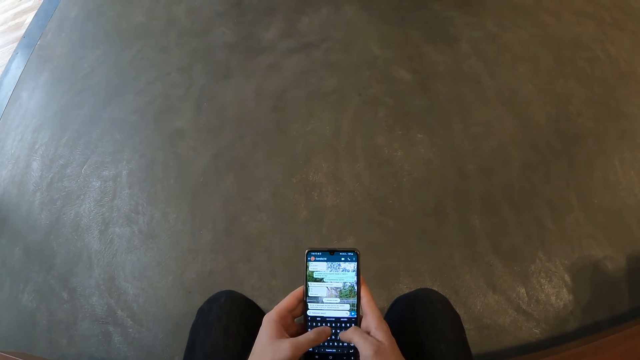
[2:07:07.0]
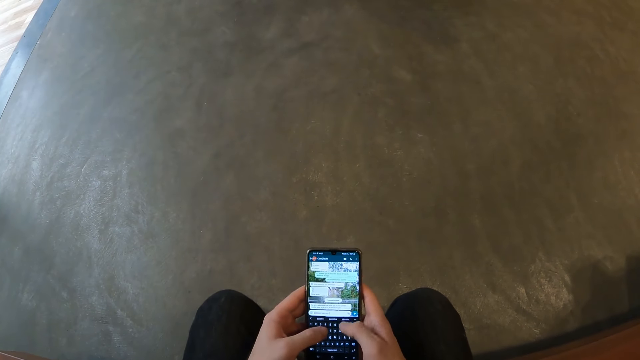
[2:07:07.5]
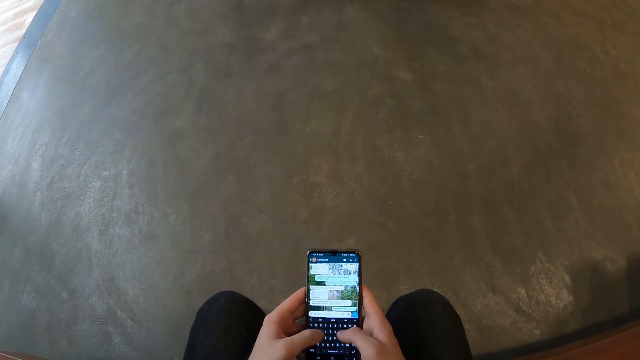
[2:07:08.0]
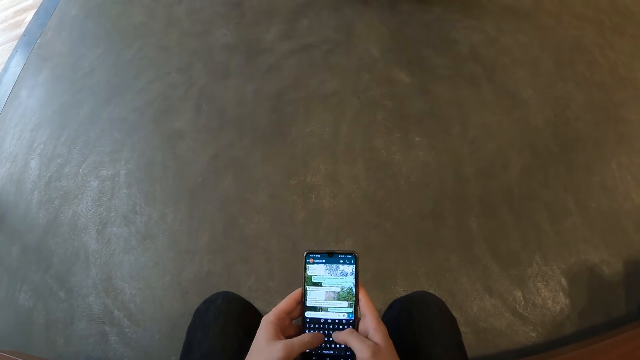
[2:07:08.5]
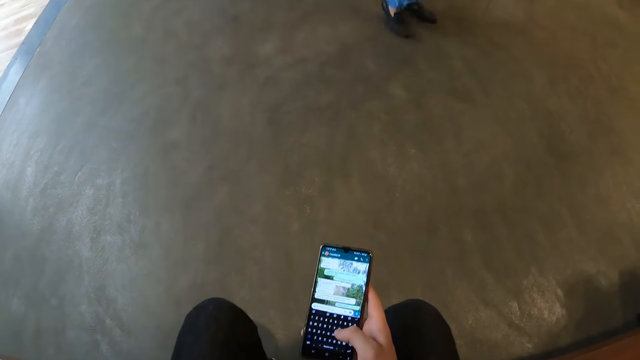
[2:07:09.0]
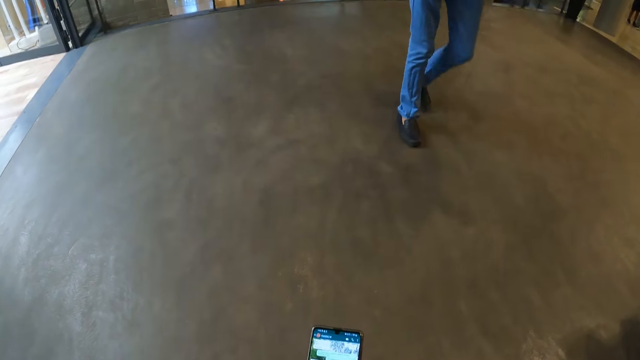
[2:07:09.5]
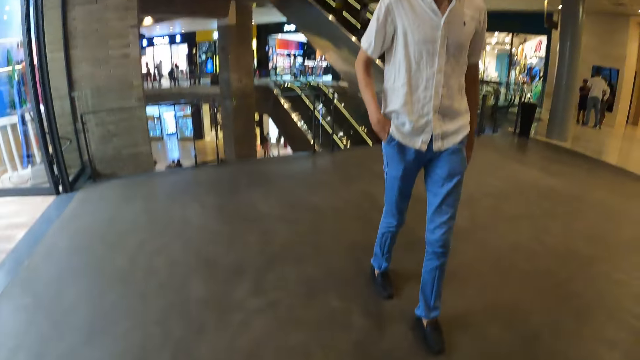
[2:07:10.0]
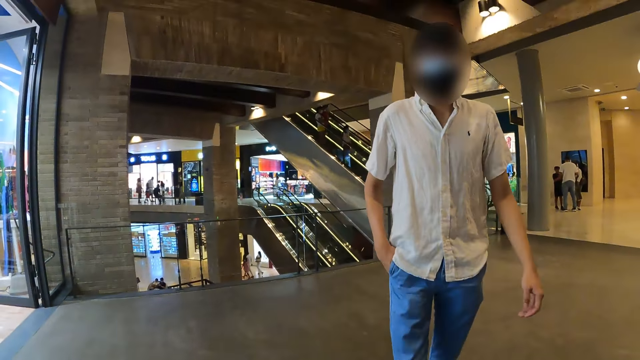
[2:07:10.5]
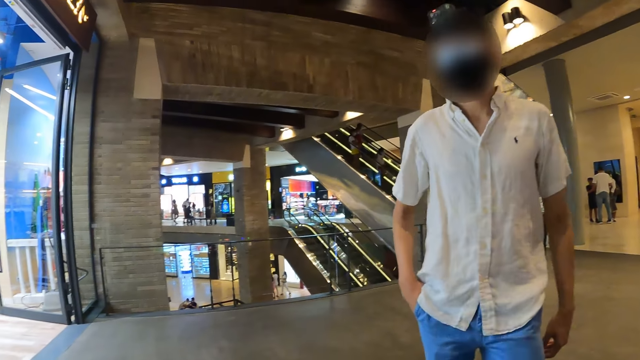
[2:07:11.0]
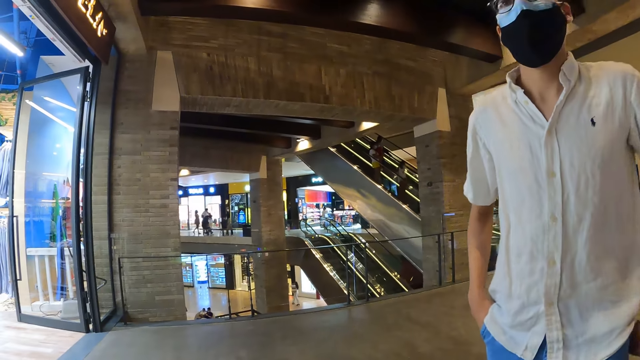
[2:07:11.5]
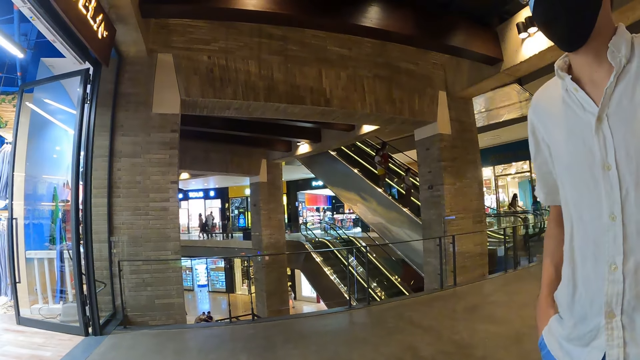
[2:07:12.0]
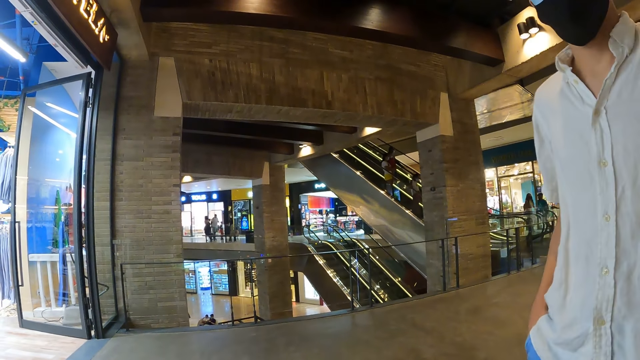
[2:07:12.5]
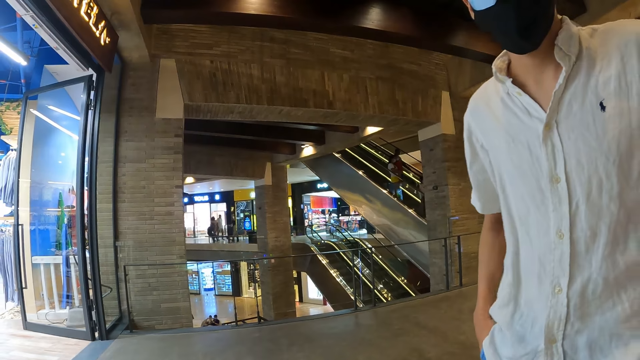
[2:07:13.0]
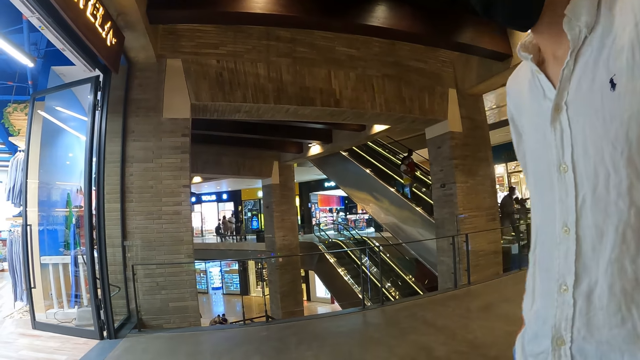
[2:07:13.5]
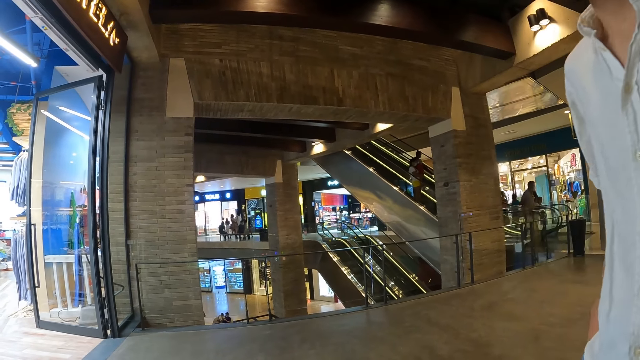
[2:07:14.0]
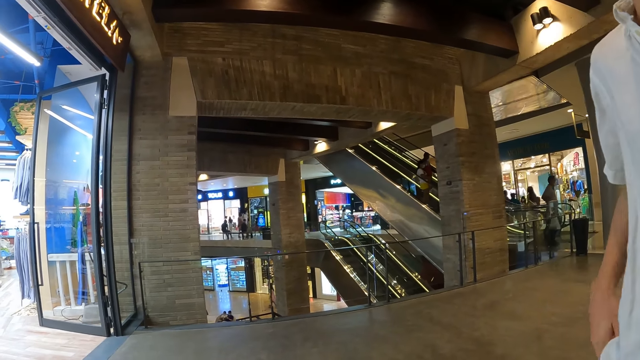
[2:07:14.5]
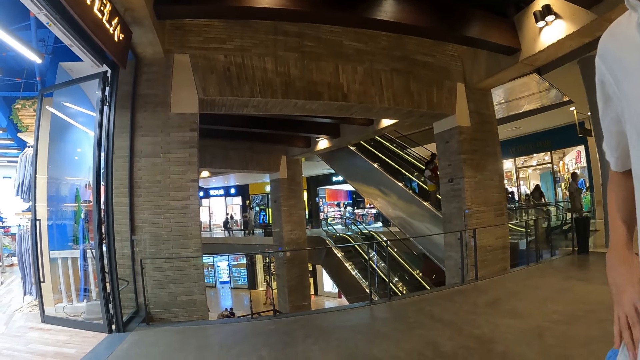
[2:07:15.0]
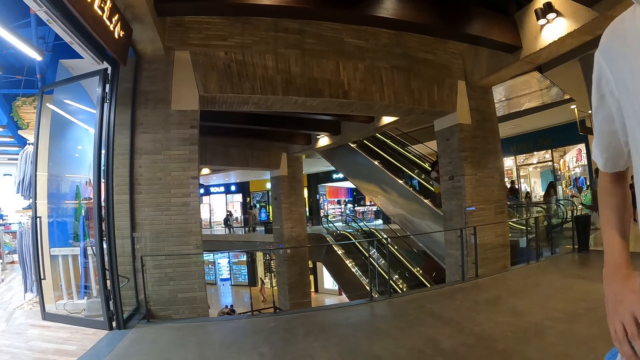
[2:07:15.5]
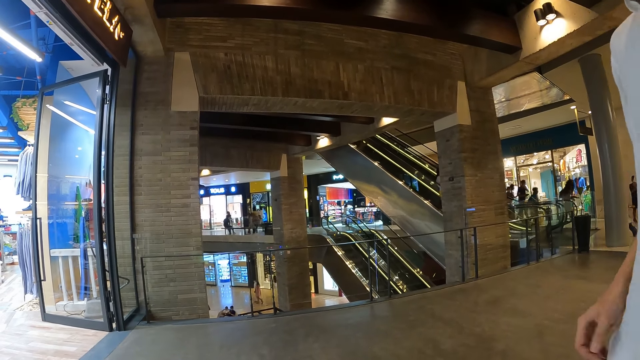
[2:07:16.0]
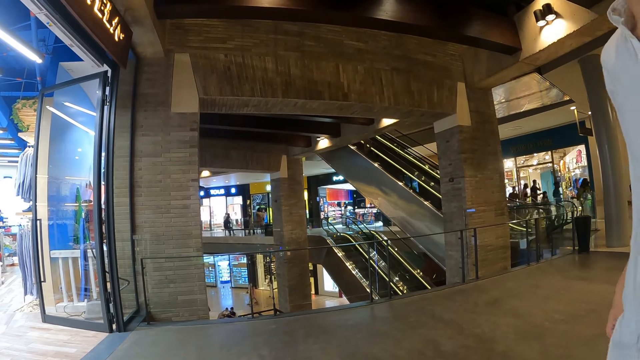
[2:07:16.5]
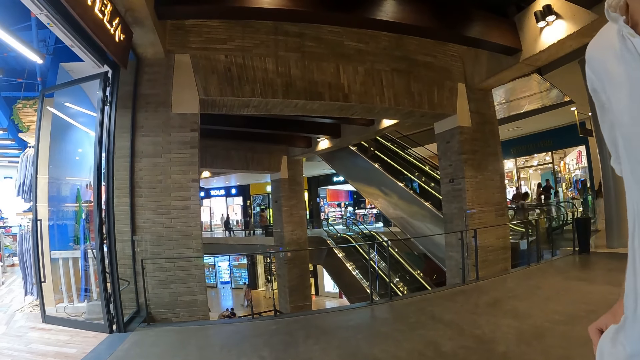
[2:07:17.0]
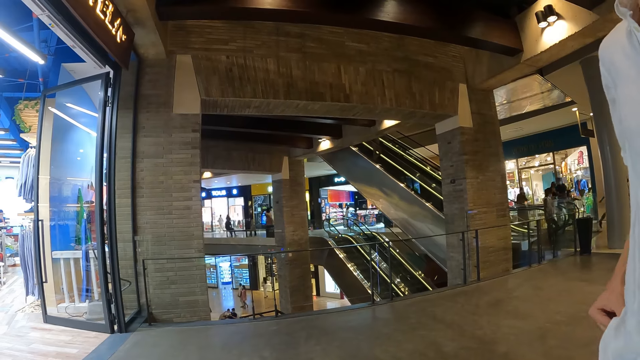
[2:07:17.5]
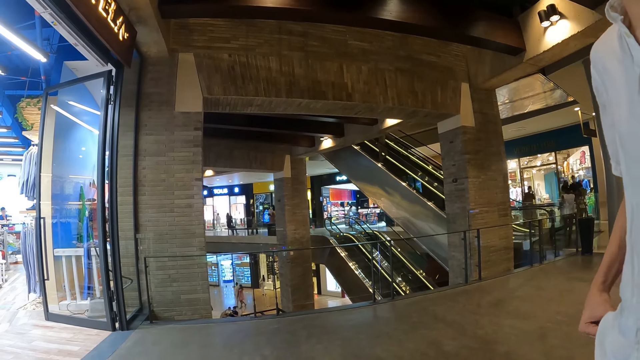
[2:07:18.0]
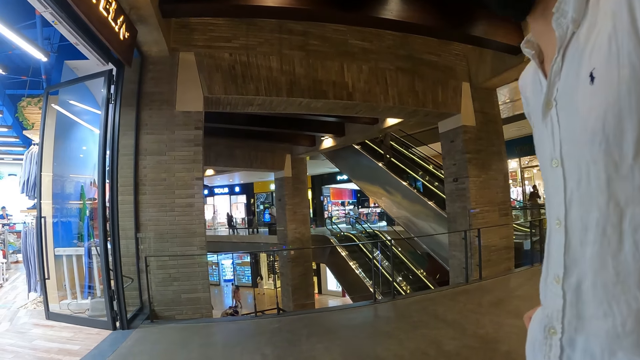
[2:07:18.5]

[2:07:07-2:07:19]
The camera wearer adjusts a camera on his head with his left hand. The man walks towards the camera wearer. The camera wearer looks around.

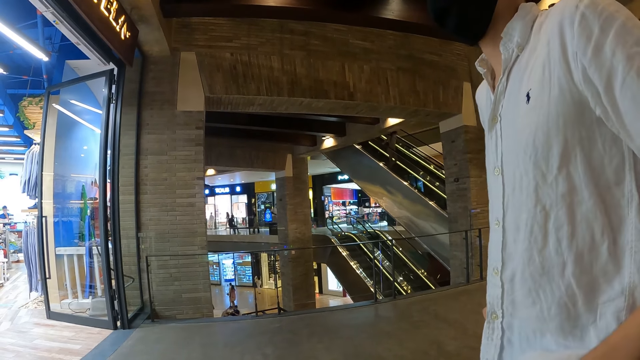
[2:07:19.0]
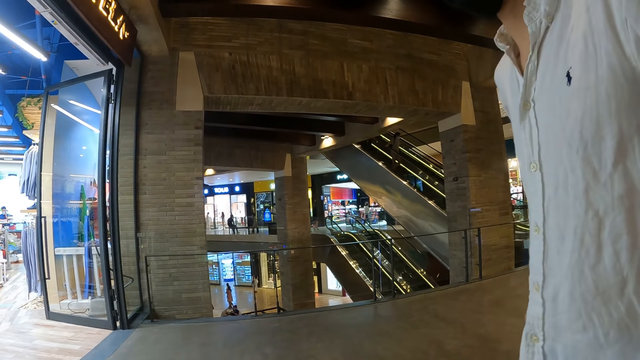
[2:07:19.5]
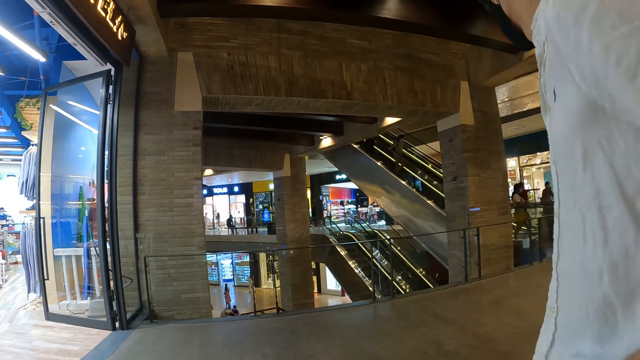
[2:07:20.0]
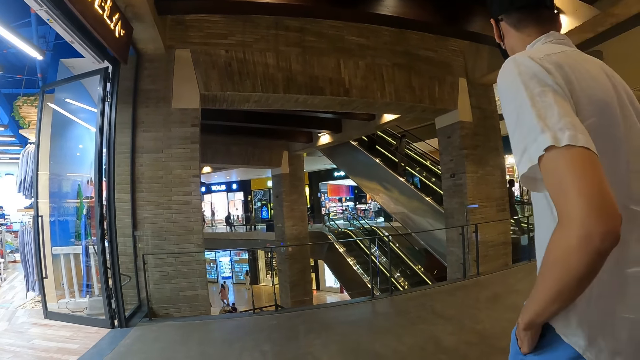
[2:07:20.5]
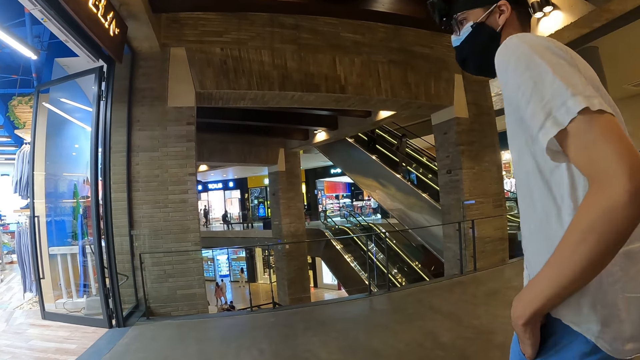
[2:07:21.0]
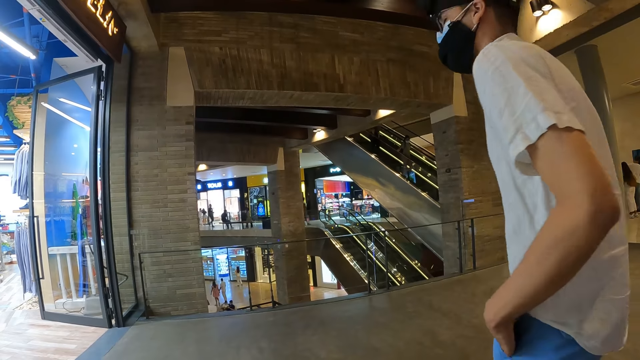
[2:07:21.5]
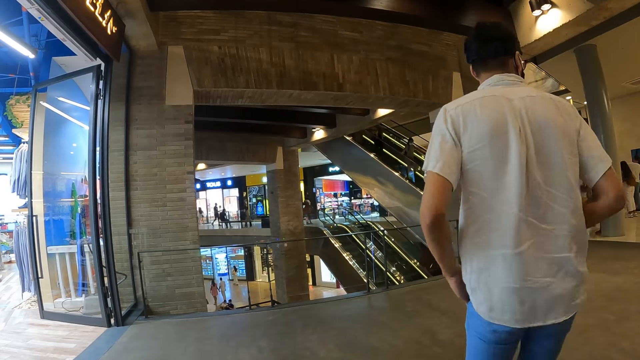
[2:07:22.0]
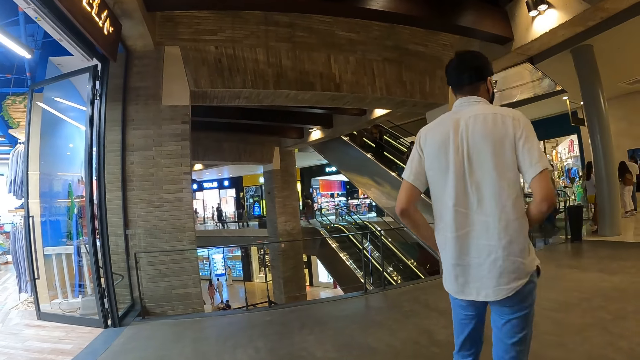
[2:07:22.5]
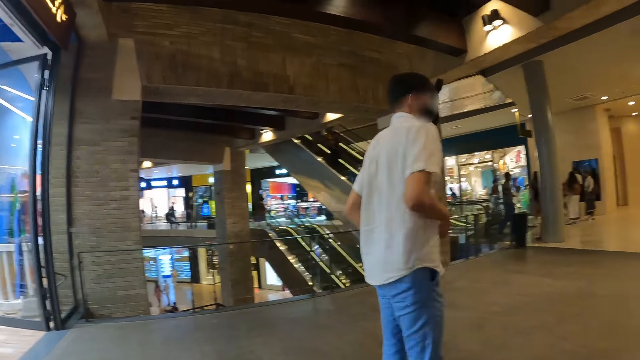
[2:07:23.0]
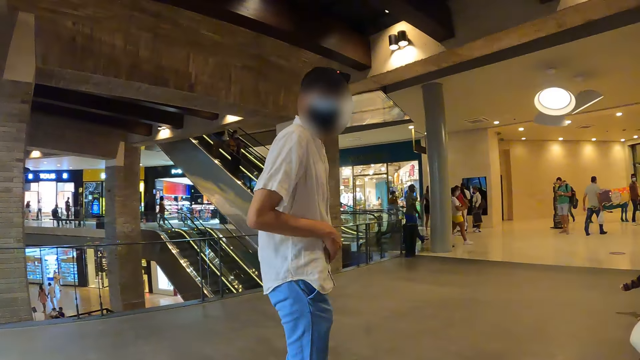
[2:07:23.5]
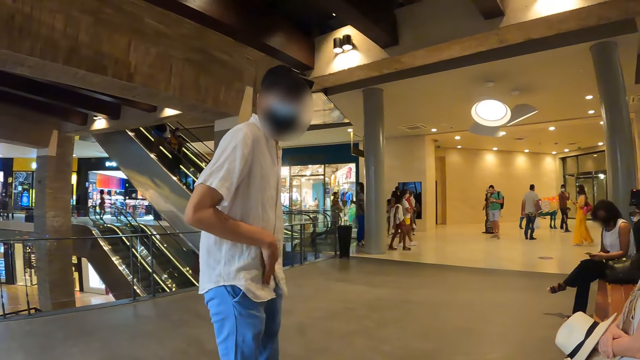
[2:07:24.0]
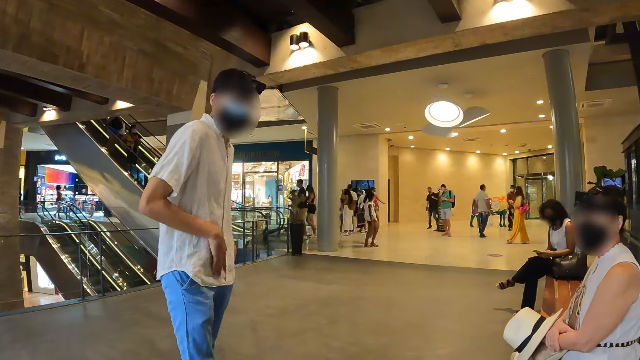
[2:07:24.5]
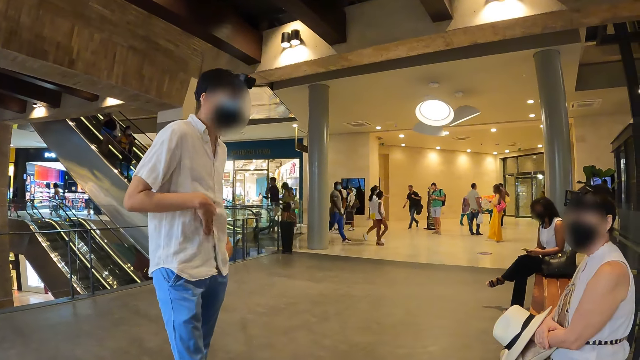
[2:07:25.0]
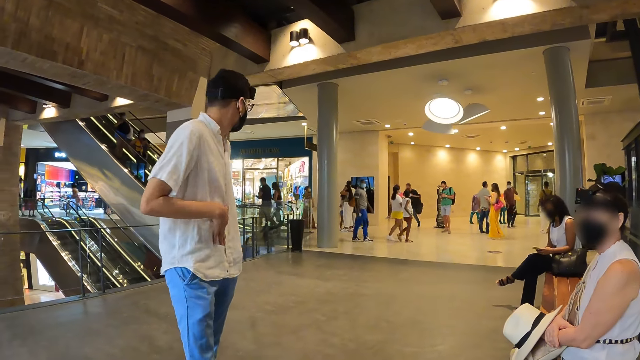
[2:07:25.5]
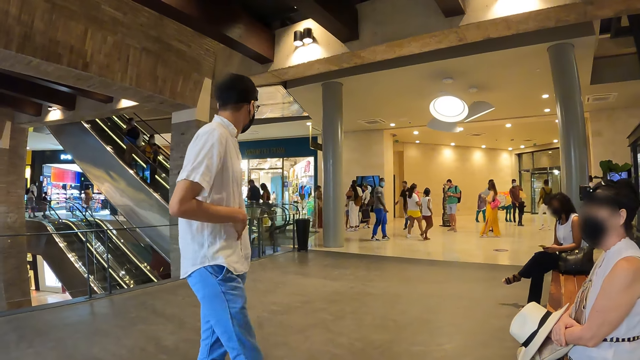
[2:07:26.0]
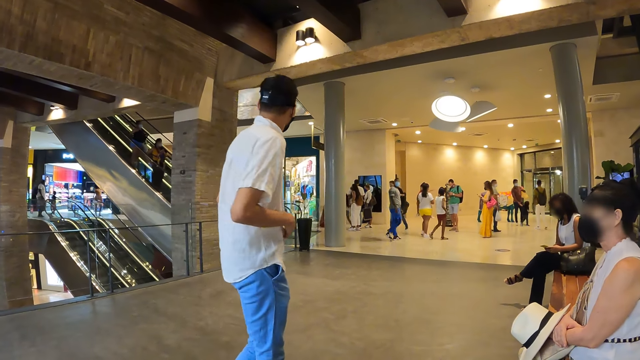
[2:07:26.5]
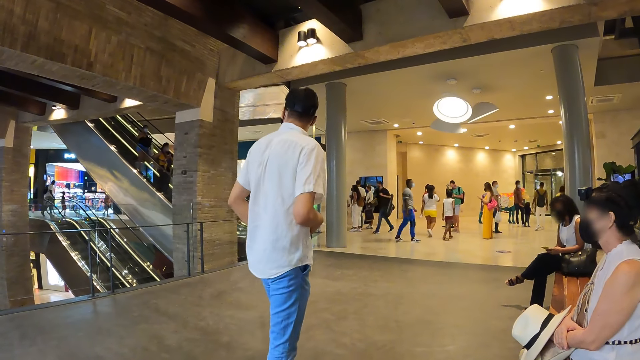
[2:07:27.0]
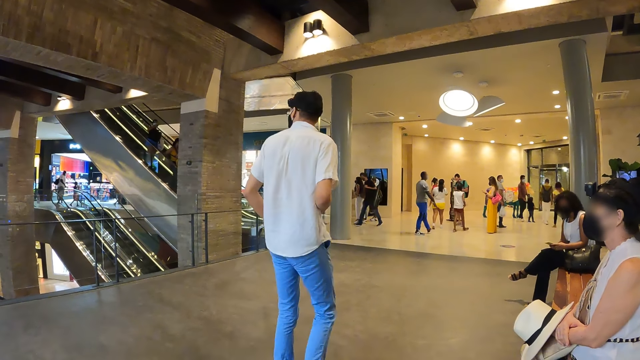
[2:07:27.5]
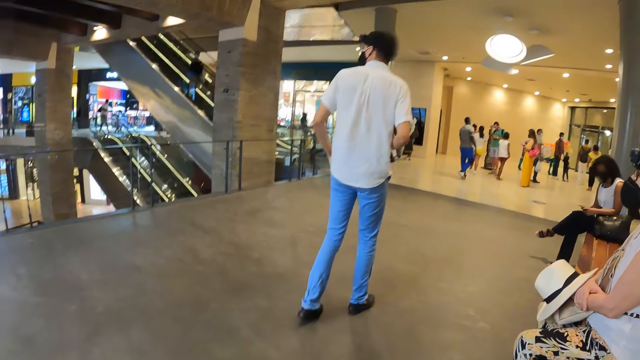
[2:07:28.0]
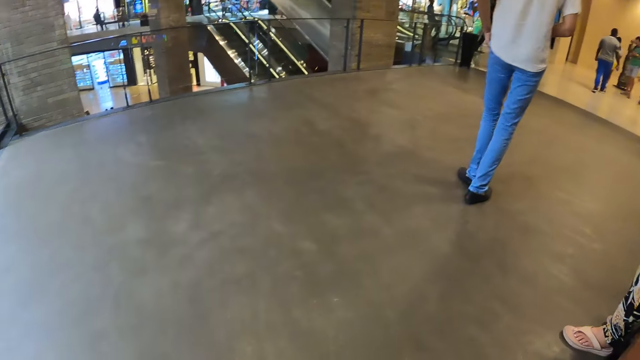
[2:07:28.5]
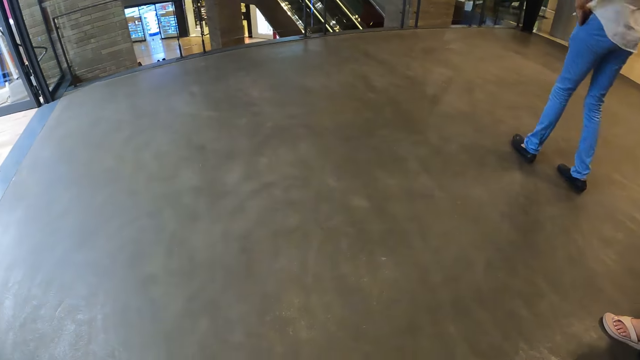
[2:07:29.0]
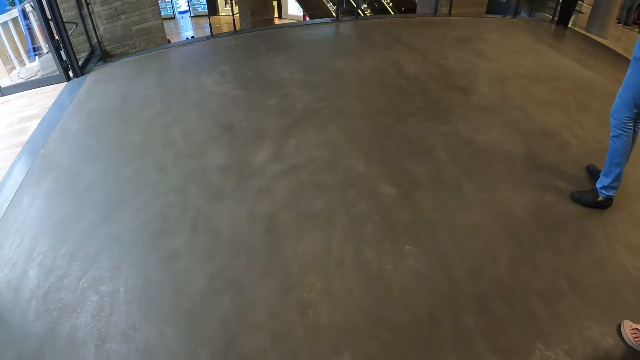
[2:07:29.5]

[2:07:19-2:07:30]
The man walks away from the camera wearer. The man rubs his belly with his right hand.
